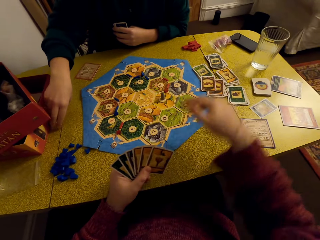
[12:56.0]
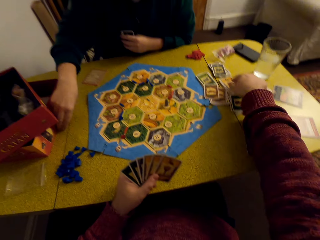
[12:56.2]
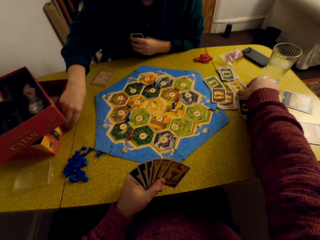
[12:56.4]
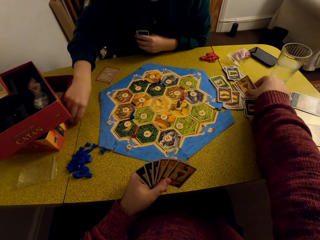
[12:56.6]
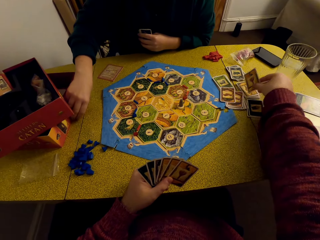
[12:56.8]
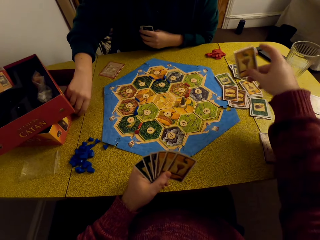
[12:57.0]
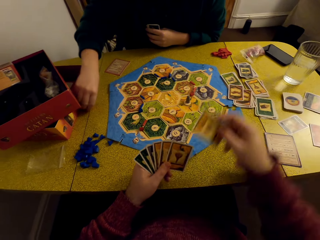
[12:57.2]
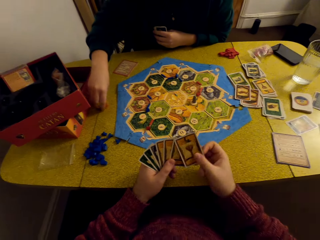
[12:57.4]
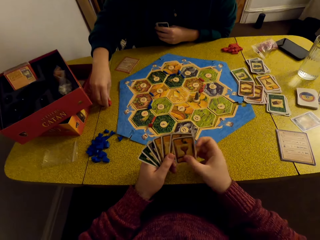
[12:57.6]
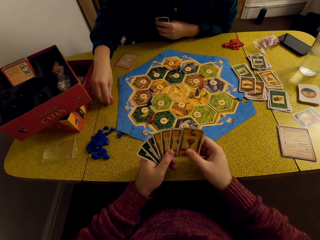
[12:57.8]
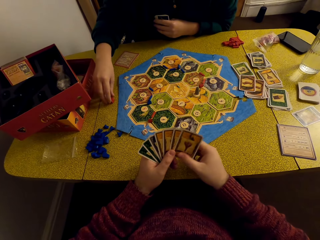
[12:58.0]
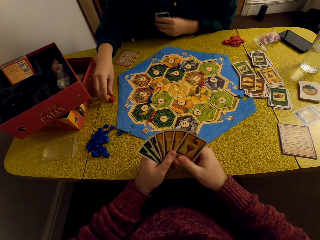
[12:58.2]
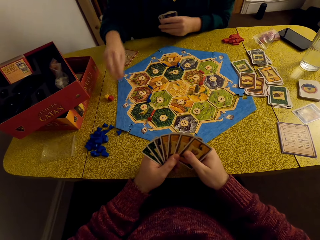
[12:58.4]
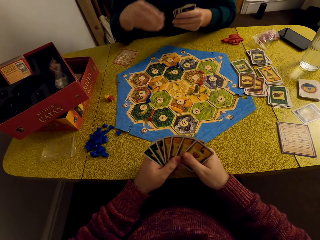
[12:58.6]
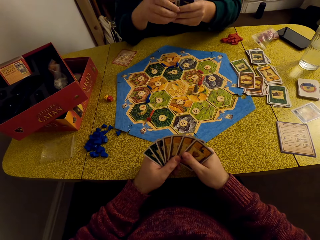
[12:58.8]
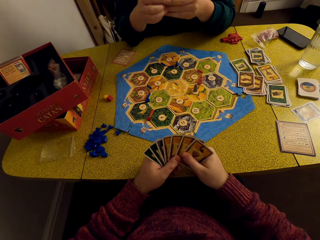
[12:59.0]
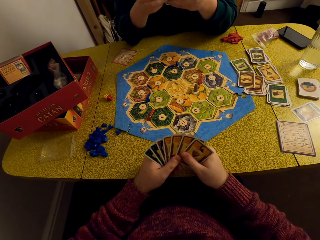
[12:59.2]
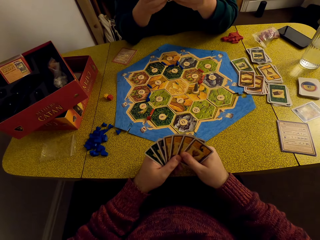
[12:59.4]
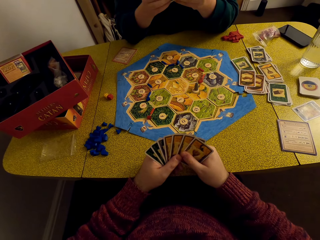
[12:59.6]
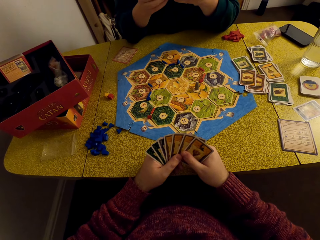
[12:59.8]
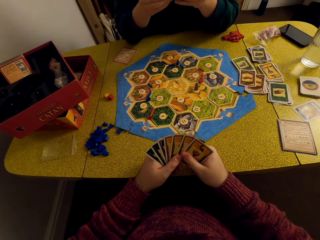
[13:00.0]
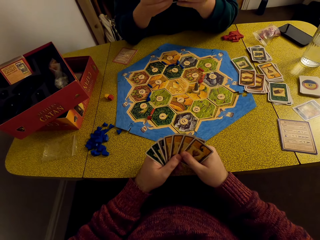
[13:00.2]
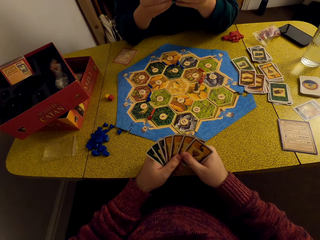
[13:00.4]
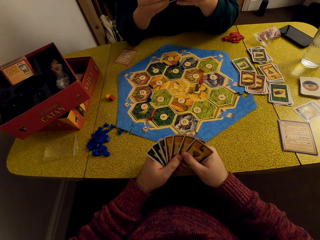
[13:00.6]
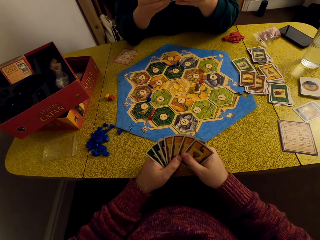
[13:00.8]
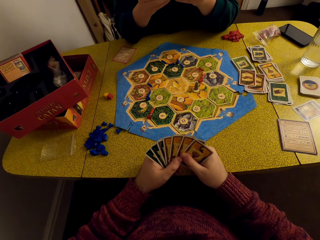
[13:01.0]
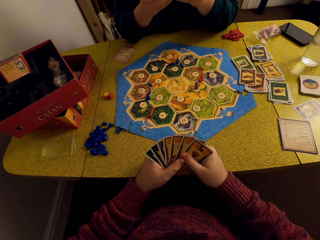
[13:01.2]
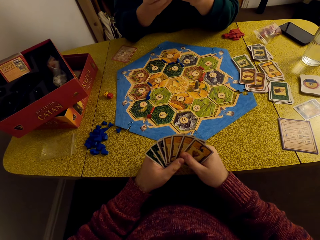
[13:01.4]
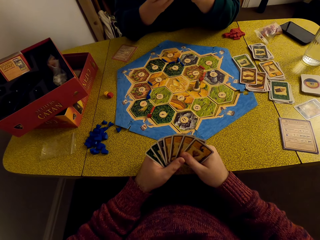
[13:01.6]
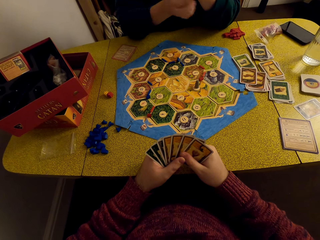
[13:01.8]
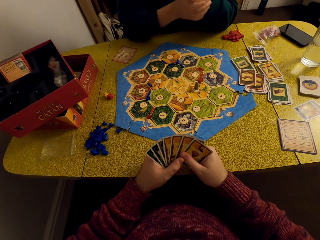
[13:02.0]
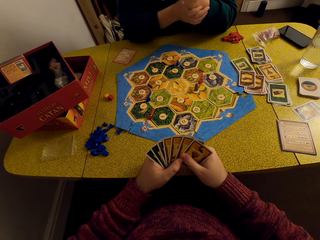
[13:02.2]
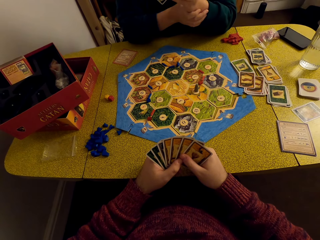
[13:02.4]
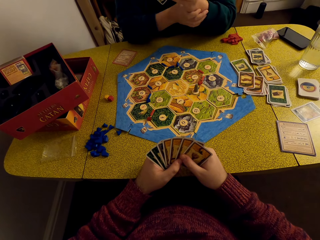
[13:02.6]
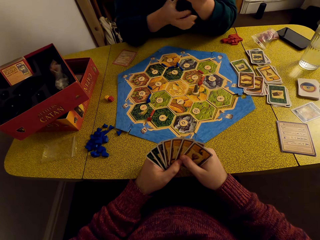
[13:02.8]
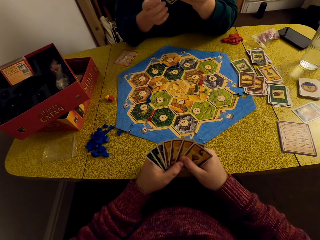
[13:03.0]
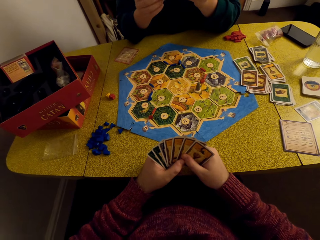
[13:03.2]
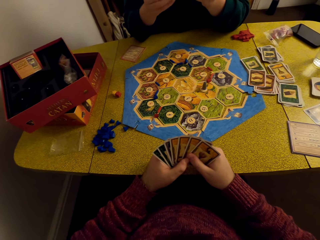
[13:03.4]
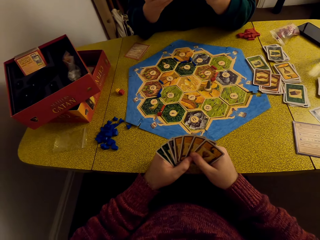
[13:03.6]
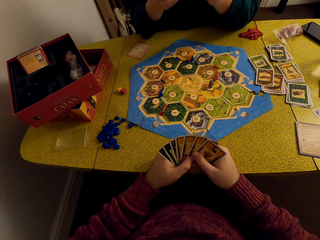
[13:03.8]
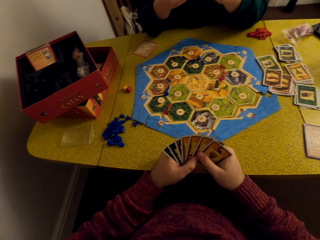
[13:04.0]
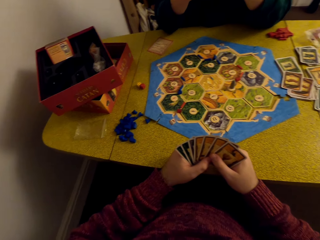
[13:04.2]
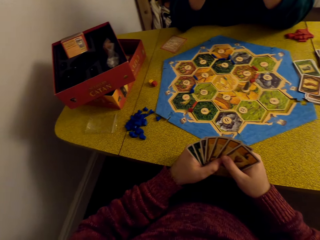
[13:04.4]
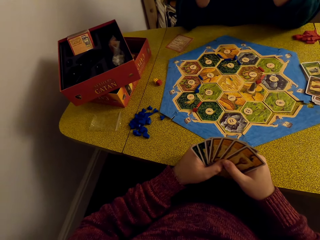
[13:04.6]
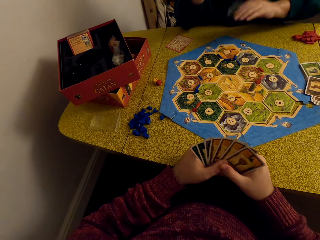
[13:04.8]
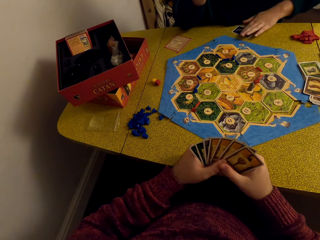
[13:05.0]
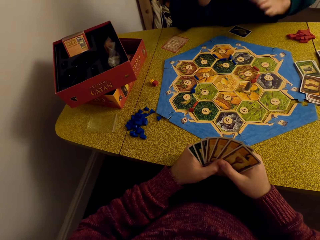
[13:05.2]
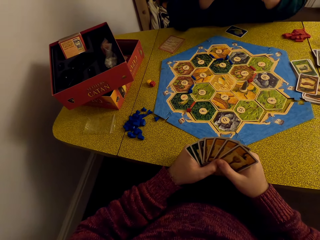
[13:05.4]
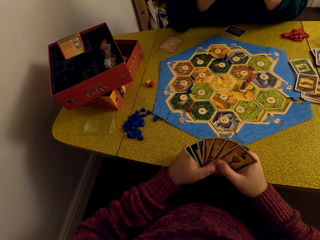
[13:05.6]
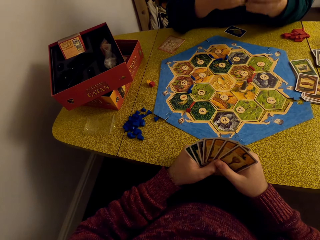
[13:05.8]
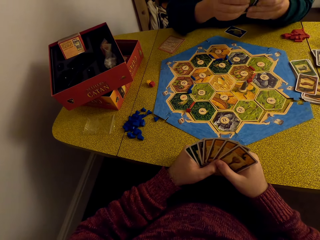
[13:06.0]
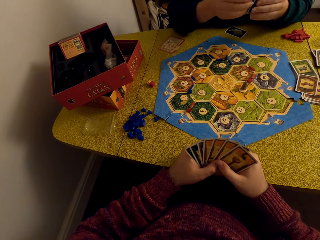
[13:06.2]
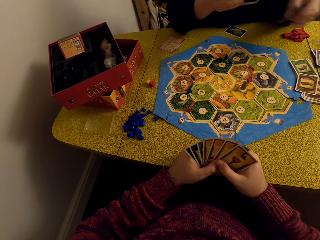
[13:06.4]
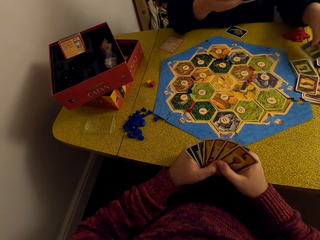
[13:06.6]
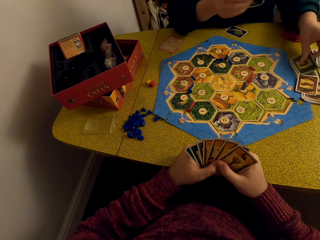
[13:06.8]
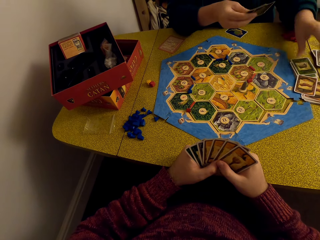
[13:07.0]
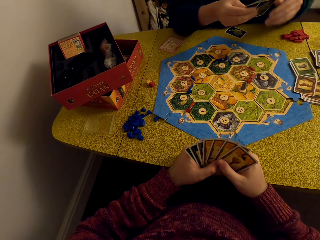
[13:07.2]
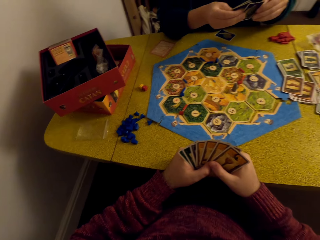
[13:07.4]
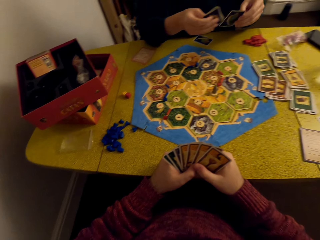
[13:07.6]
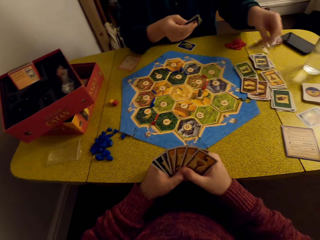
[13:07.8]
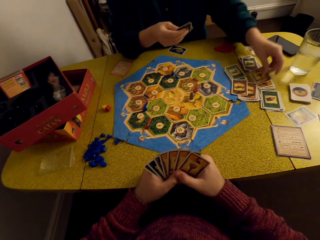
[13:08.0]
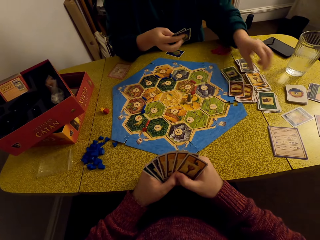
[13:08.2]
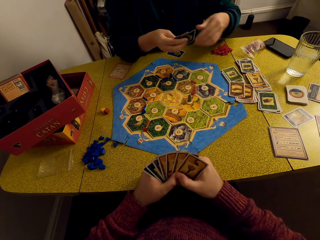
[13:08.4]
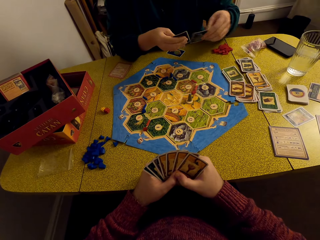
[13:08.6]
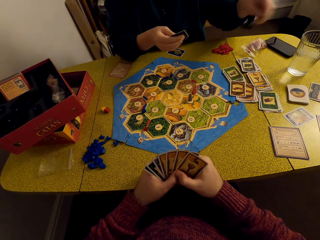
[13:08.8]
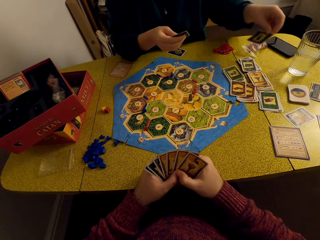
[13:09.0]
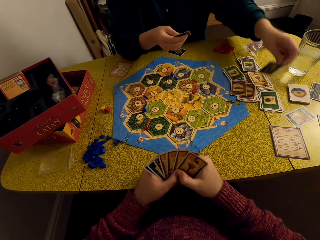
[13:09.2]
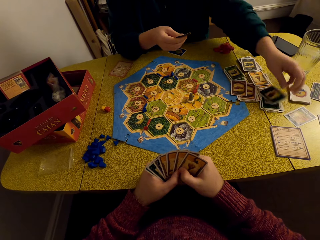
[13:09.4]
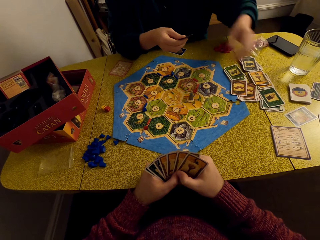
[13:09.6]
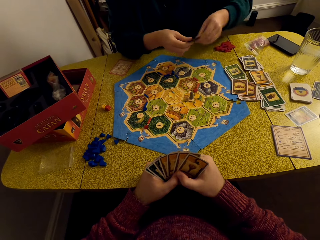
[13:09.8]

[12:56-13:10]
The camera wearer picks up the card. He places the card in the deck in his hand. A woman moves the dice towards the game board. The camera wearer talks to the woman. He stares at the cards in his hands. The woman places a card on the table. The woman talks to the camera wearer. The woman places the cards on the decks on the table.

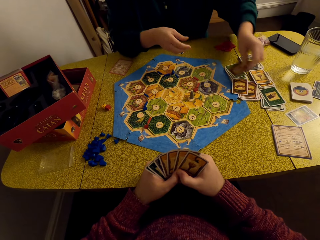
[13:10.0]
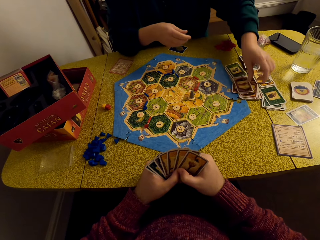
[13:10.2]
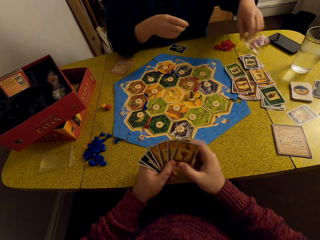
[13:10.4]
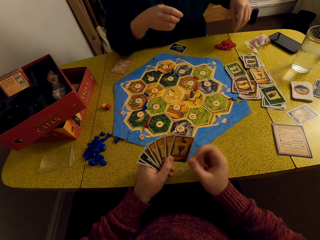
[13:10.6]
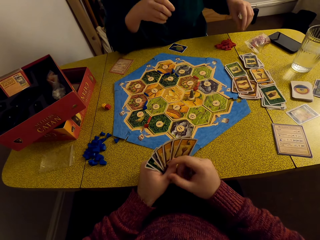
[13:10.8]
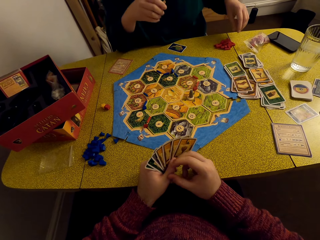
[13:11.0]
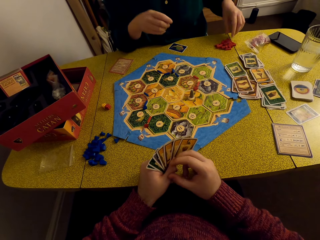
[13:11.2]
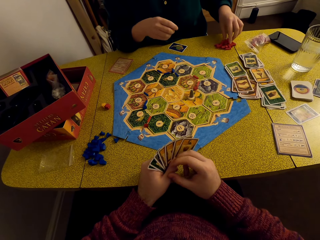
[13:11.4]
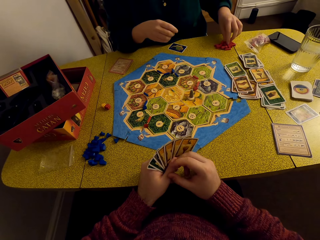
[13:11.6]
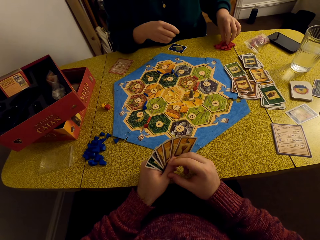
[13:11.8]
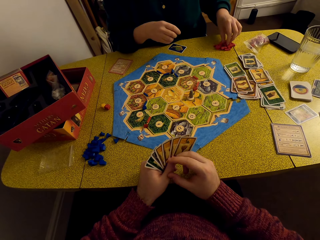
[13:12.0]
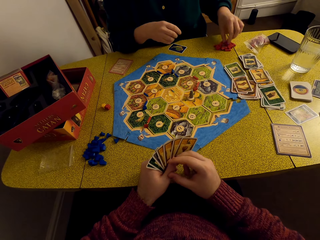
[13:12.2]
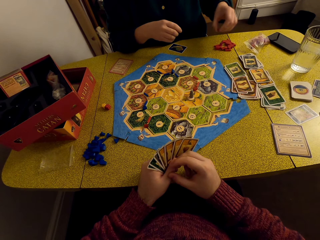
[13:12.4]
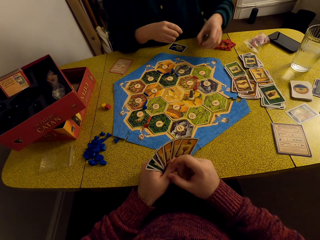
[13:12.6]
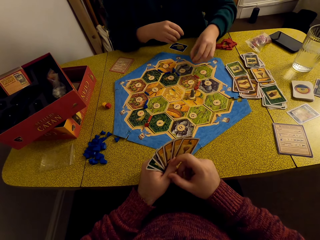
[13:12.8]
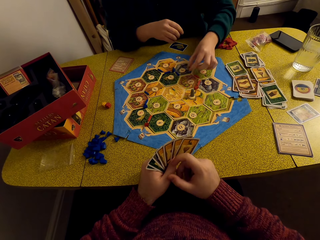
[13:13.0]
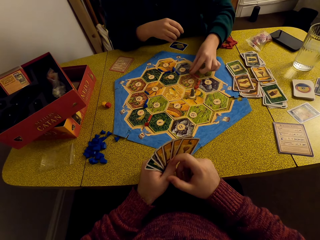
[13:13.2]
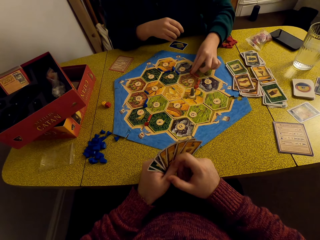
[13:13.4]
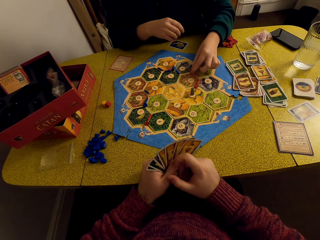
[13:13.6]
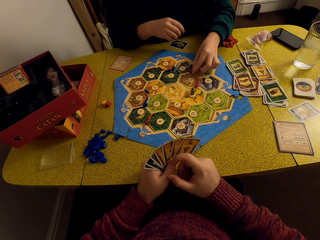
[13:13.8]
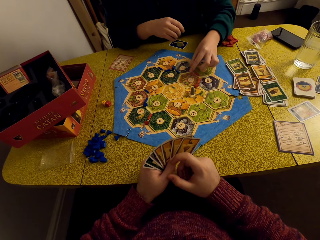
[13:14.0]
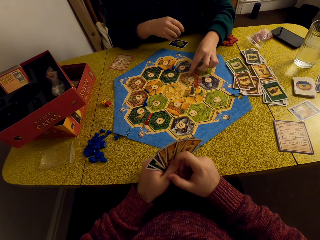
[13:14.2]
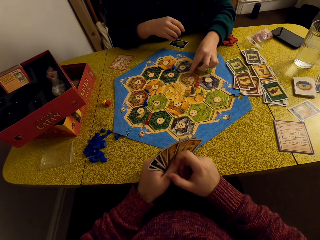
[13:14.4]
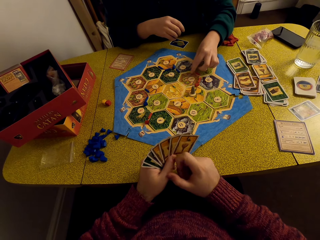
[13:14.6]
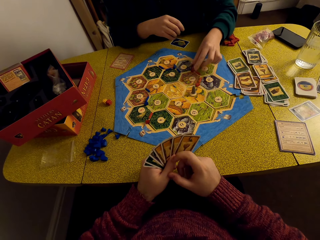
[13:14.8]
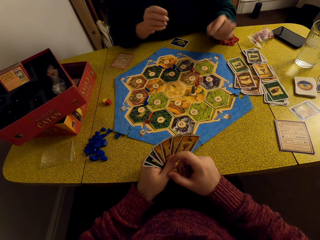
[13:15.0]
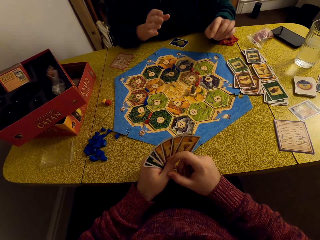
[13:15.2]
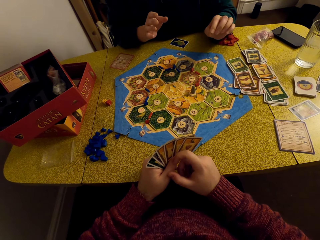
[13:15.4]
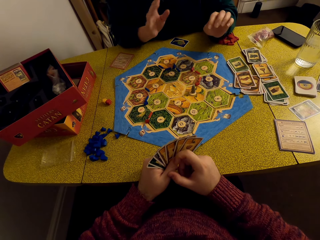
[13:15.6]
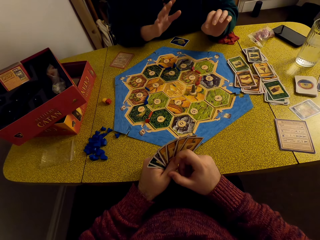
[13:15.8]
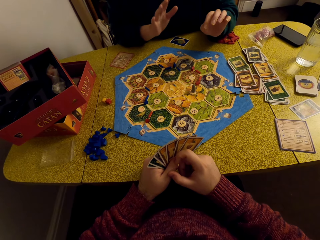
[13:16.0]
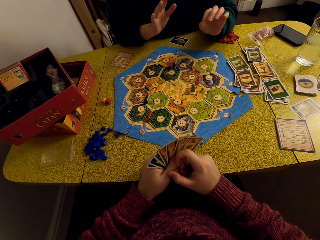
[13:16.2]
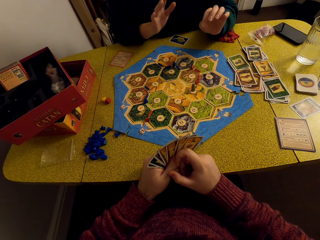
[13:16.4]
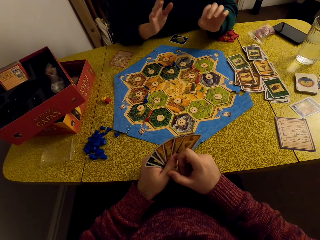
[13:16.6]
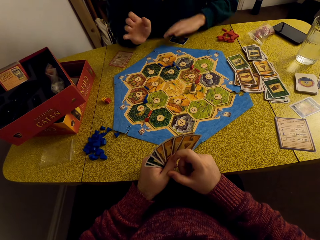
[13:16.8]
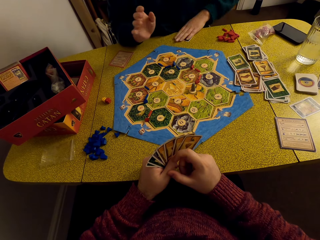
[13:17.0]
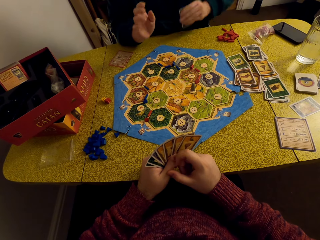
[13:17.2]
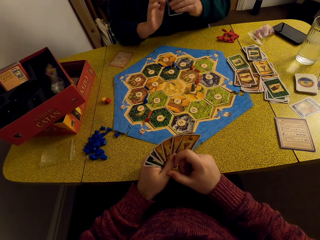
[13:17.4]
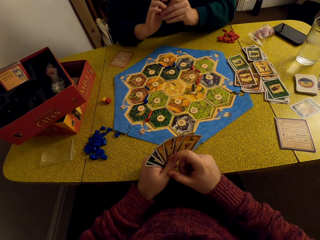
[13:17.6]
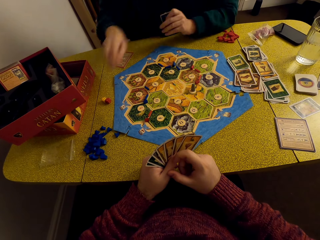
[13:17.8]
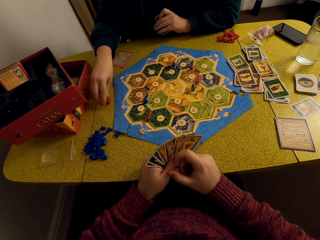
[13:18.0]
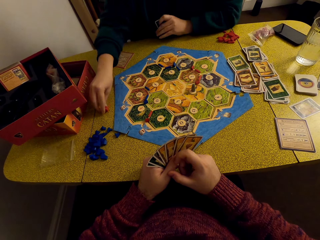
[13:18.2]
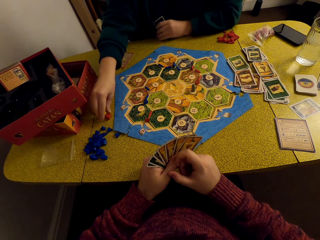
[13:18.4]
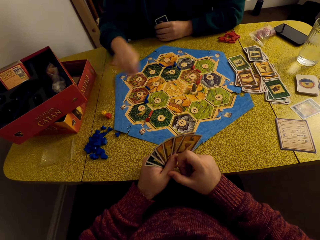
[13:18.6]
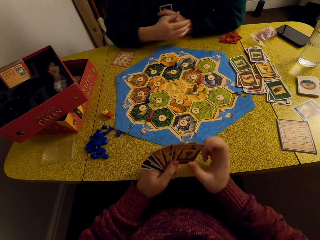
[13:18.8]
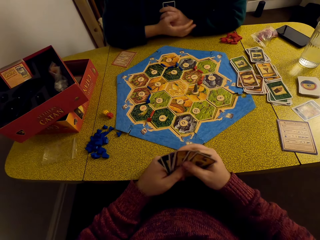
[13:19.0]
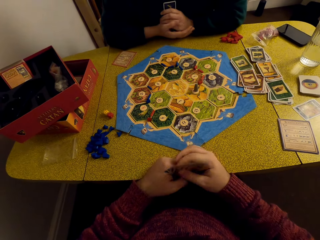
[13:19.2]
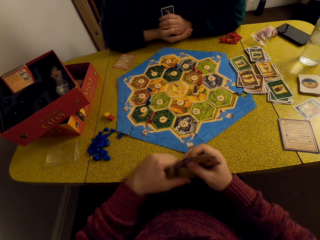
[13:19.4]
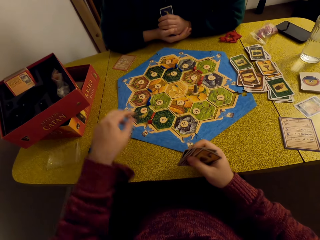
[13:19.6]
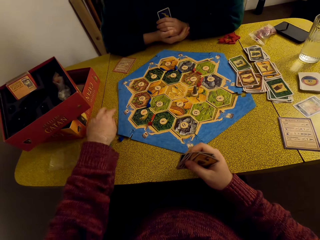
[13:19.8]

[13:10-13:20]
A woman moved the piece to the game board. The woman talks to the camera wearer. The woman picks up the card. The woman talks to the camera wearer. The camera wearer moves the dice towards himself. He places the card in his right hand.
